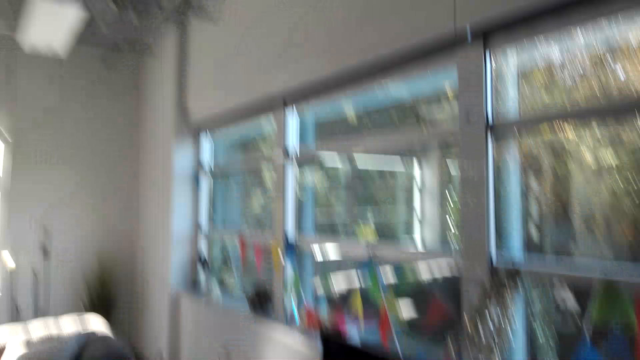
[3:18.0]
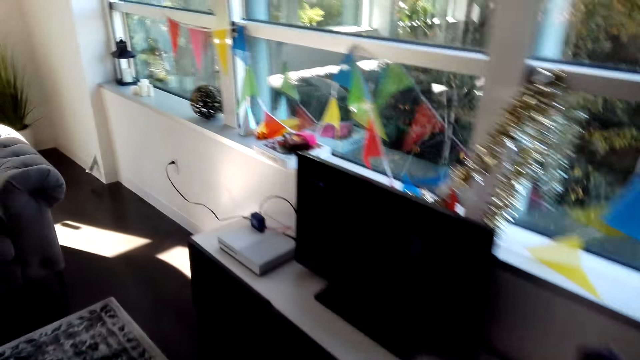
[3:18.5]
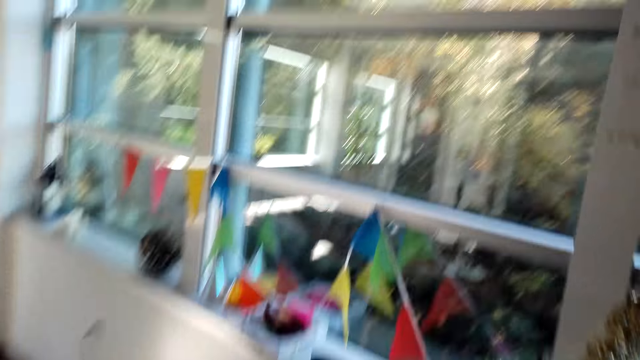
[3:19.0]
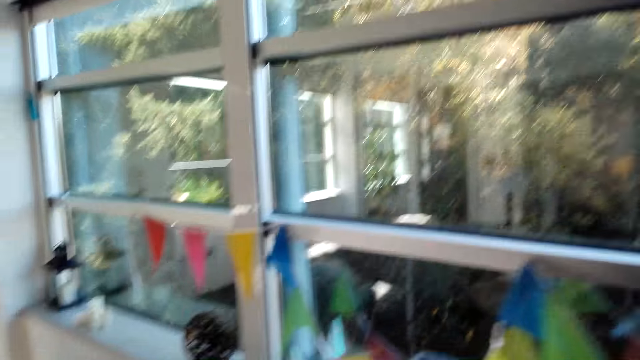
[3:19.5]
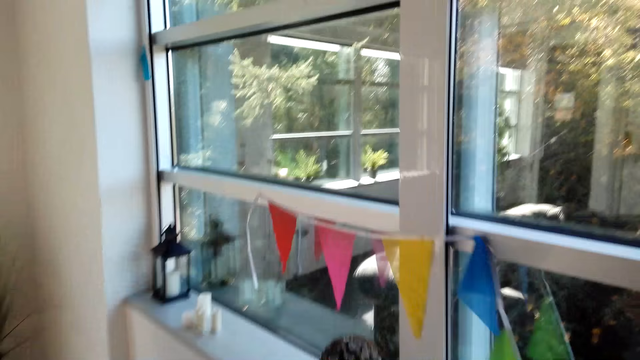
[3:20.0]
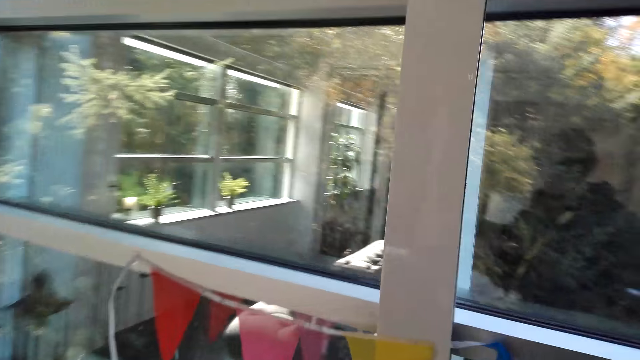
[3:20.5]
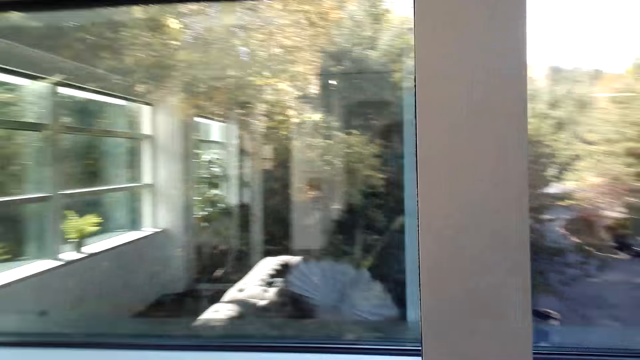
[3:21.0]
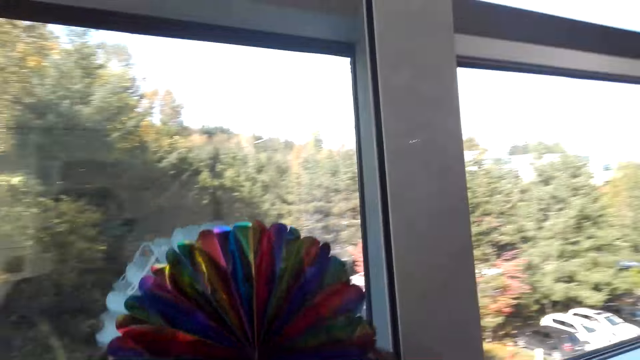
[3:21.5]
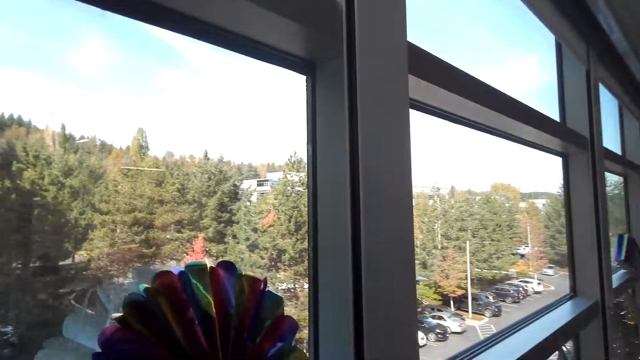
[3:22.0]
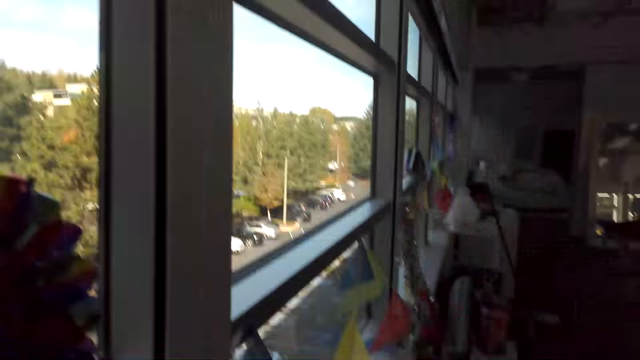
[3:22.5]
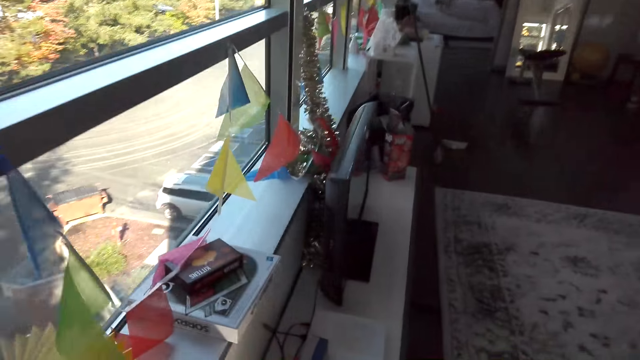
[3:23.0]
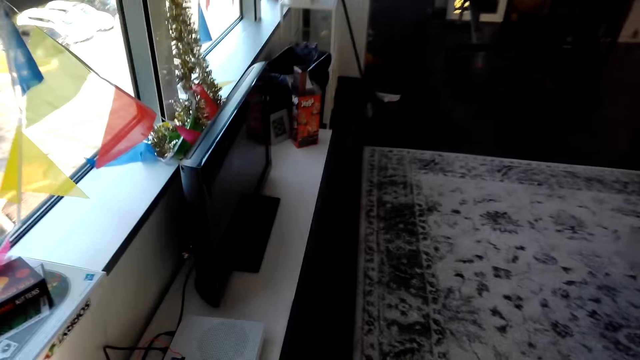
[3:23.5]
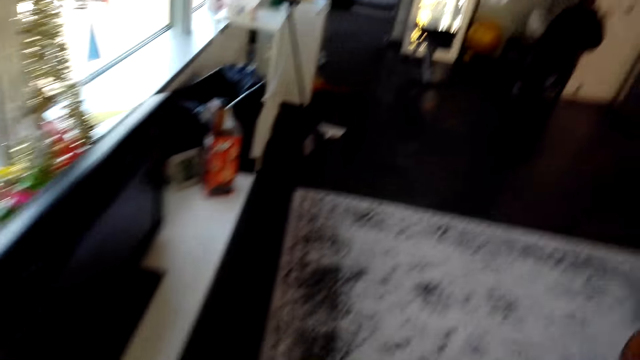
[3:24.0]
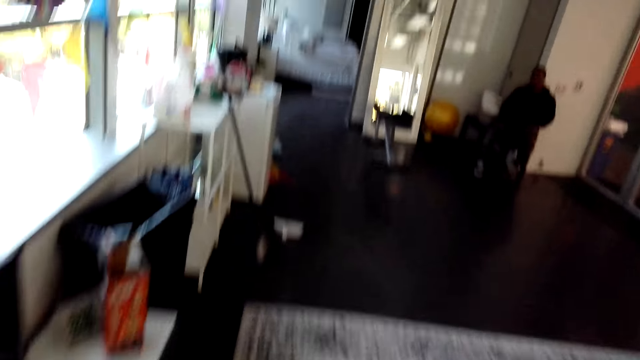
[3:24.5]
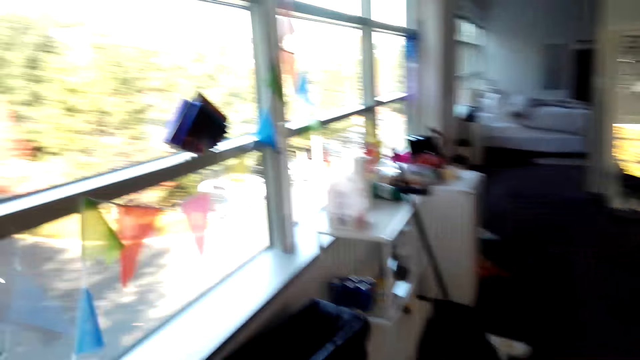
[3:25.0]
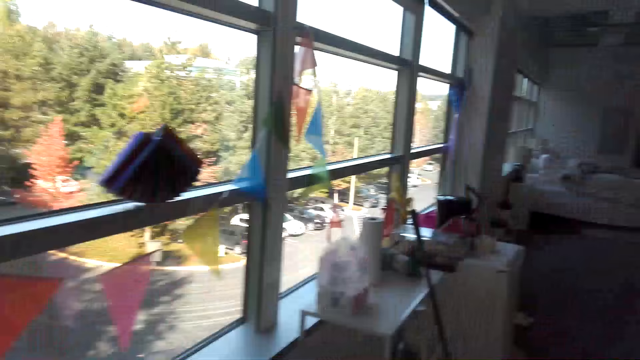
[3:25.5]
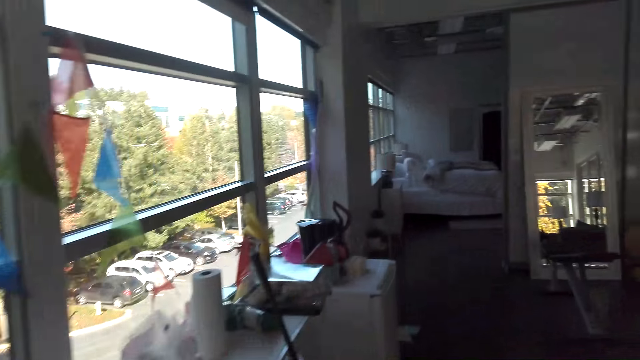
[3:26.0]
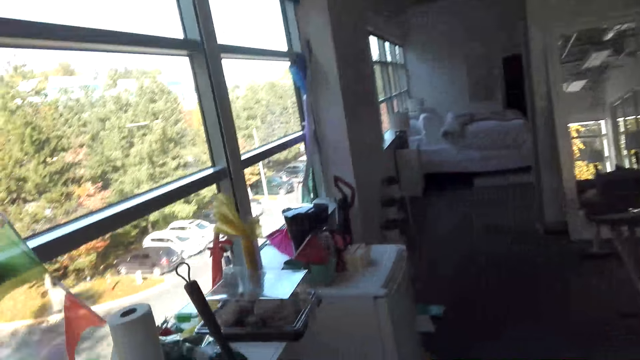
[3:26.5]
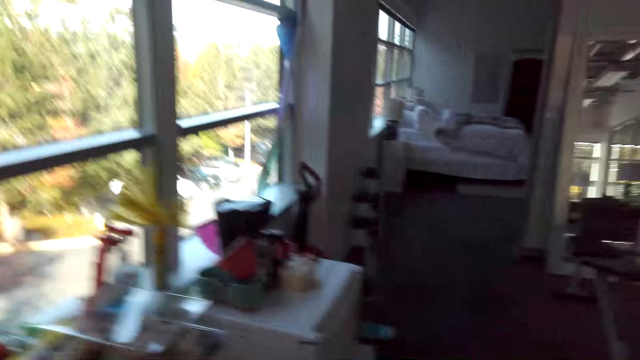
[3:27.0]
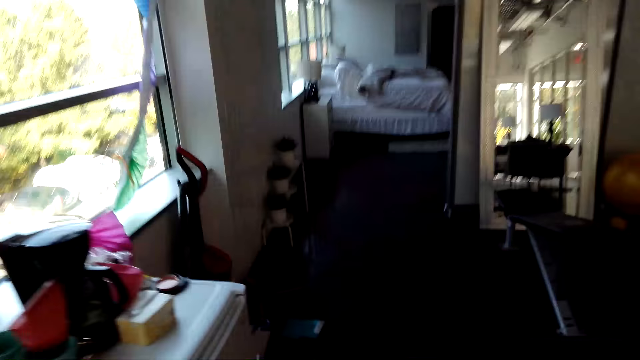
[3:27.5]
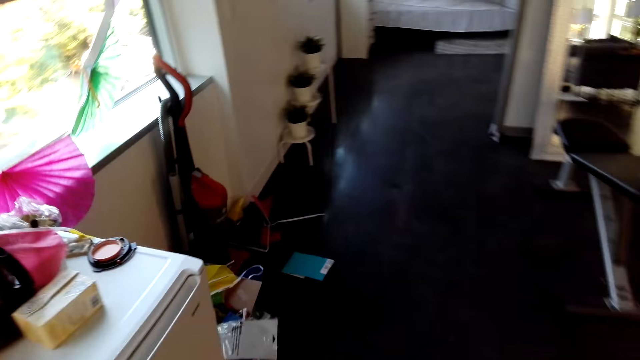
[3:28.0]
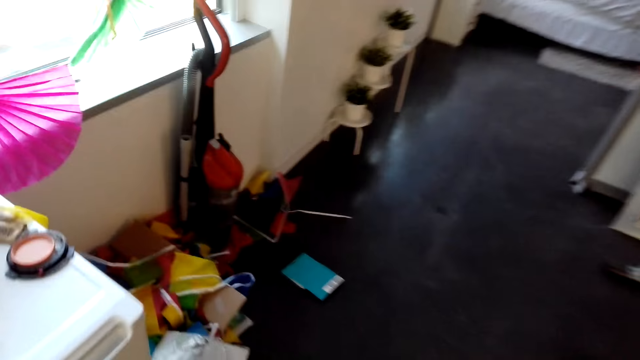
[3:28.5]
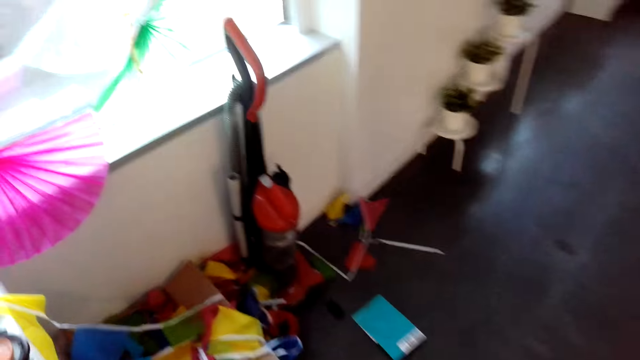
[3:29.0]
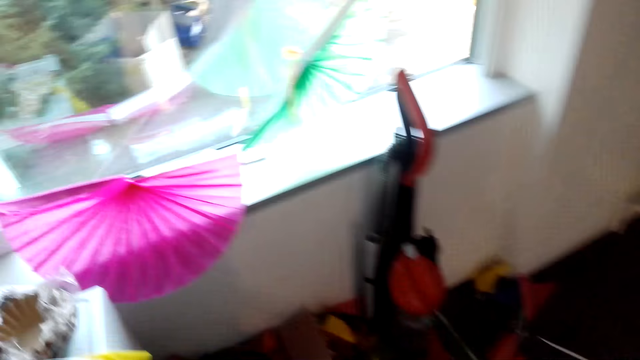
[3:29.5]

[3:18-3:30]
The camera wearer sticks the art on a window. They walk around the house. They dialogue with a person. They walk around the house.

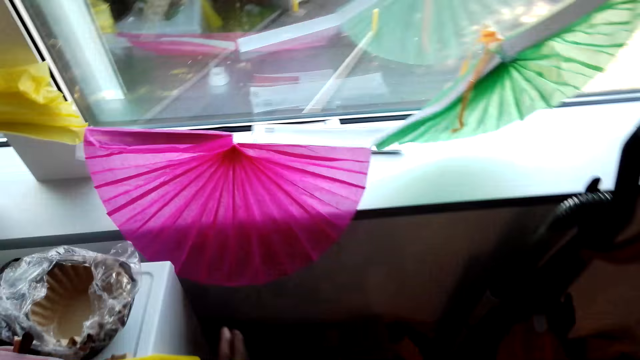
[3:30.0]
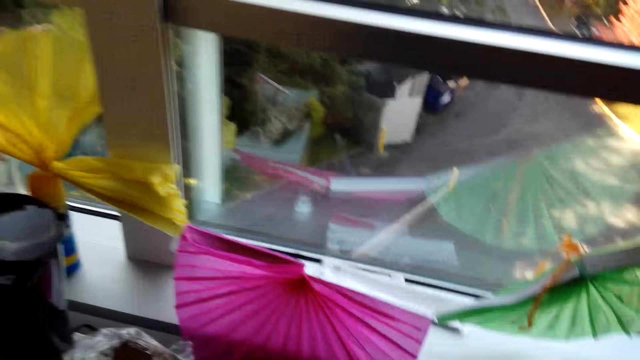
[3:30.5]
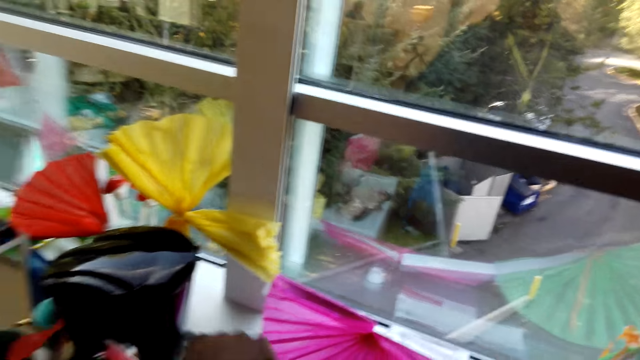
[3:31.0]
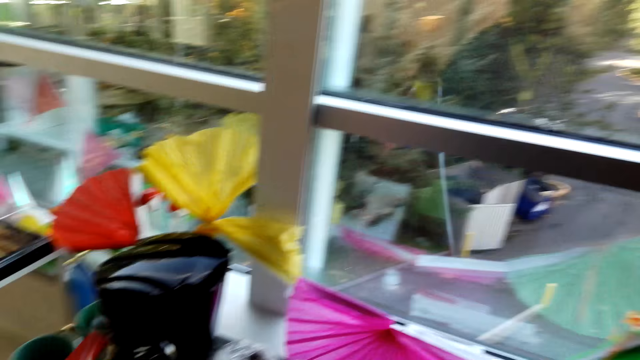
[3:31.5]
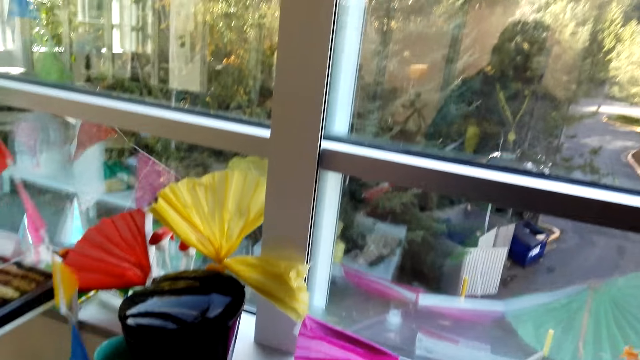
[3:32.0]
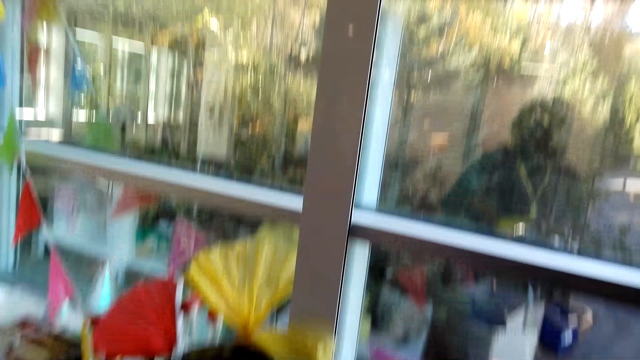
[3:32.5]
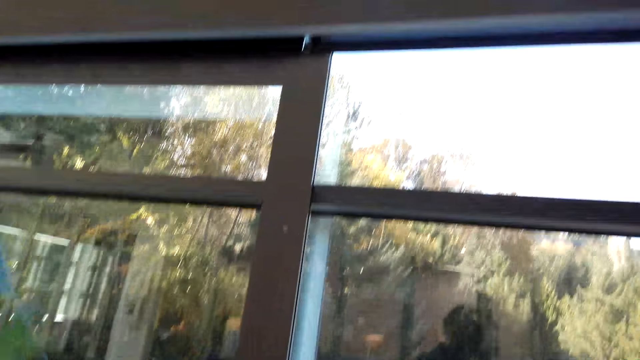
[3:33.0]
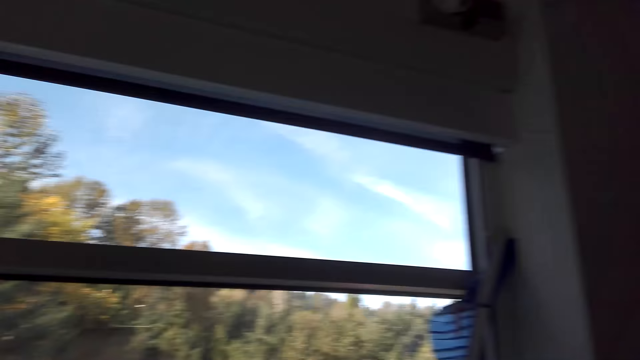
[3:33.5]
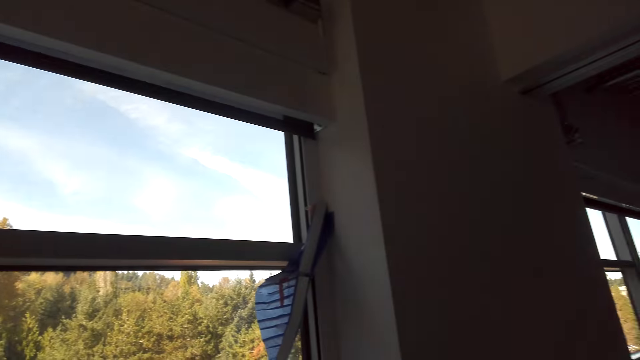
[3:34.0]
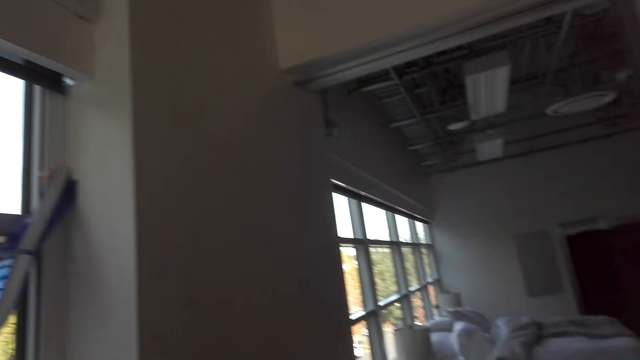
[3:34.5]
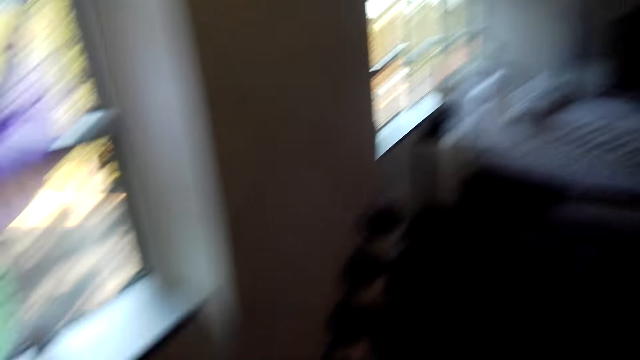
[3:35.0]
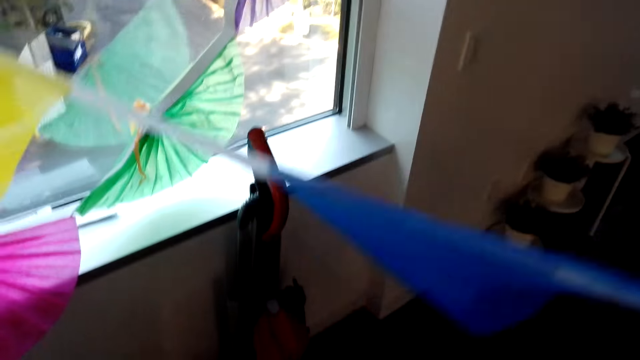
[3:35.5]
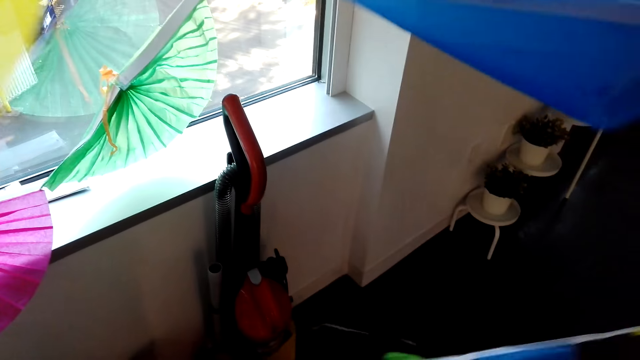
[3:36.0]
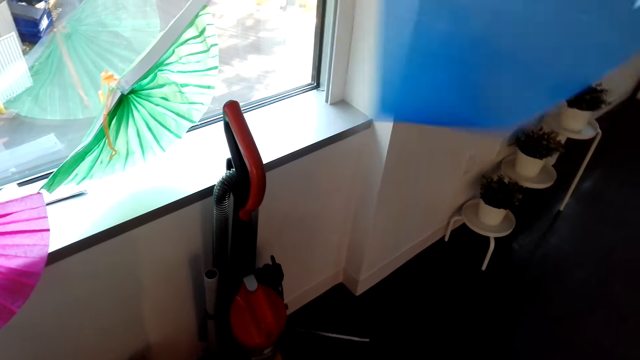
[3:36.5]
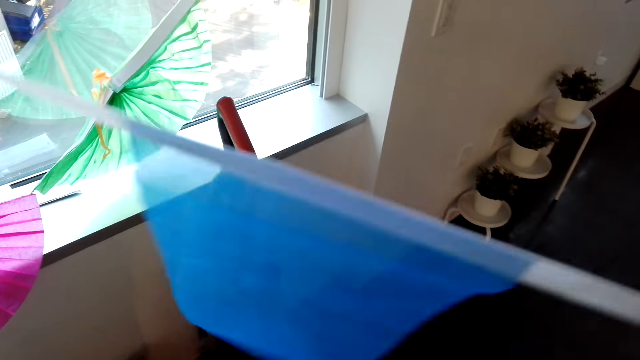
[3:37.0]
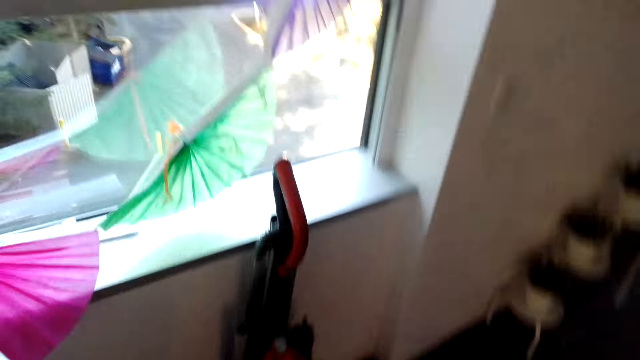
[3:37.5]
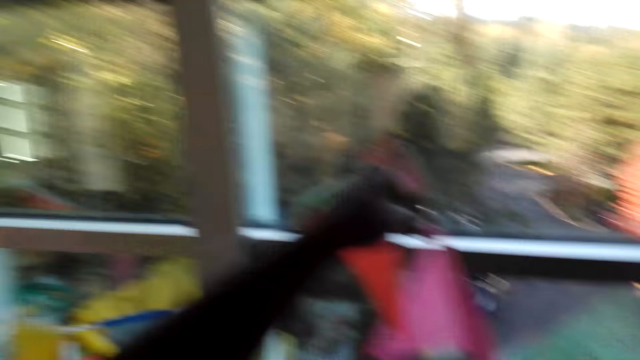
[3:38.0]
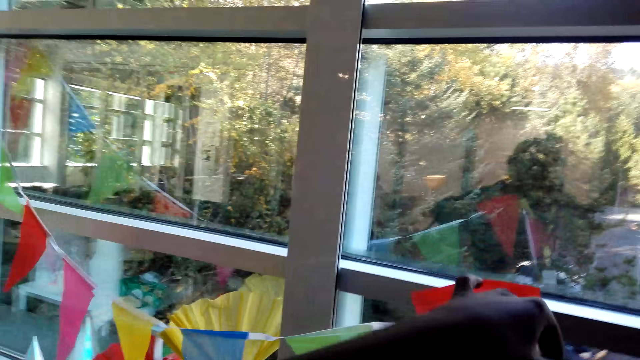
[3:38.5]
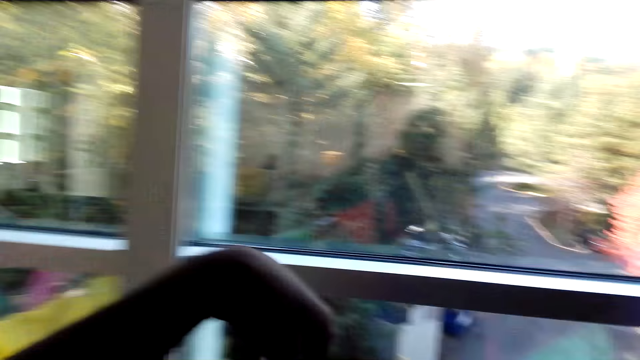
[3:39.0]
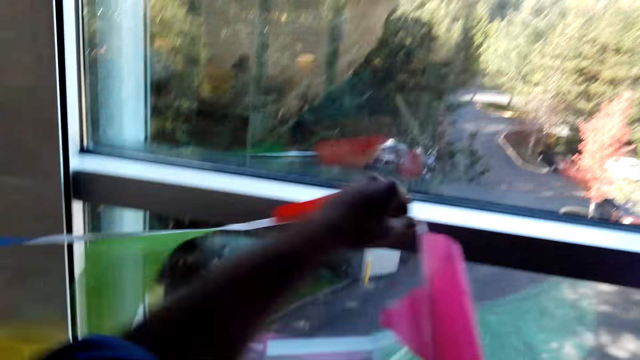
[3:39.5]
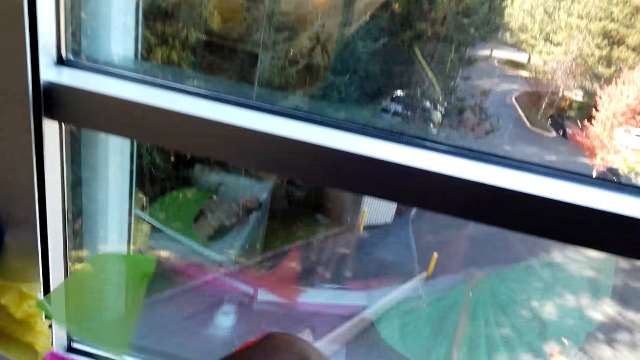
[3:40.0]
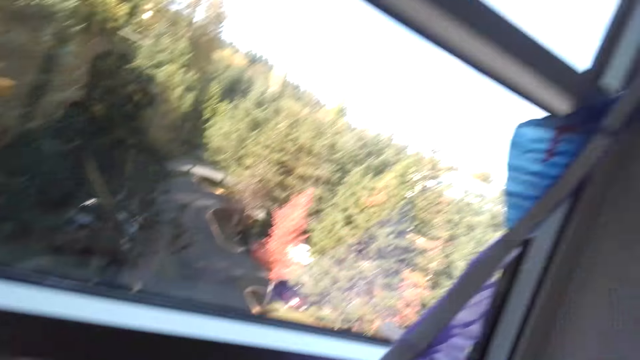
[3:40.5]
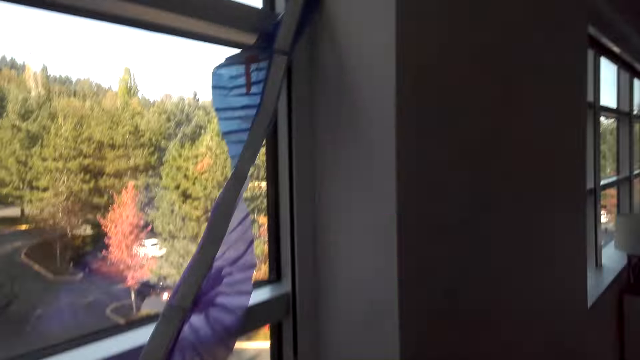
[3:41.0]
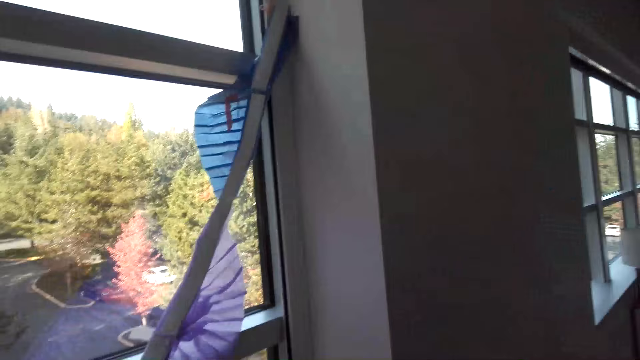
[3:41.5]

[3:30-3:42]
The camera wearer dialogues with a person. They walk around the house. They look around the house. They hold the art.
